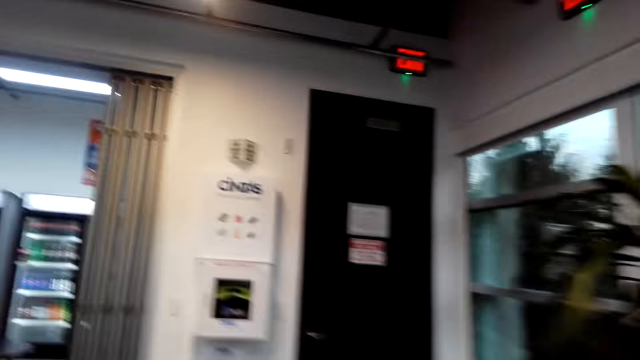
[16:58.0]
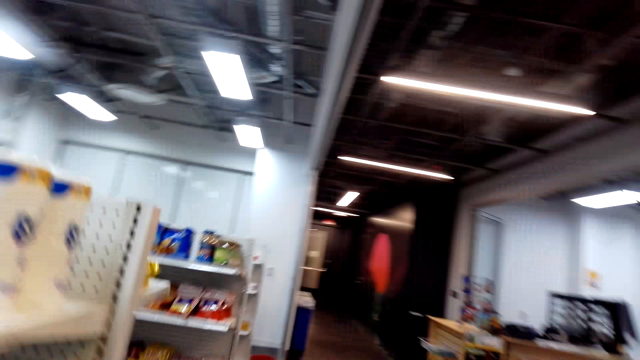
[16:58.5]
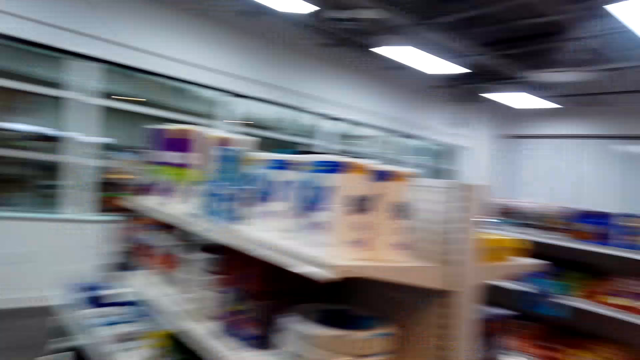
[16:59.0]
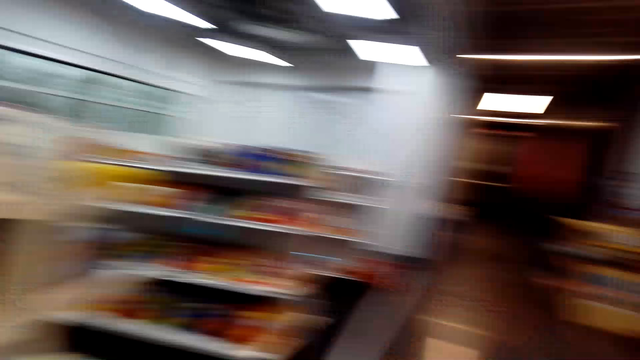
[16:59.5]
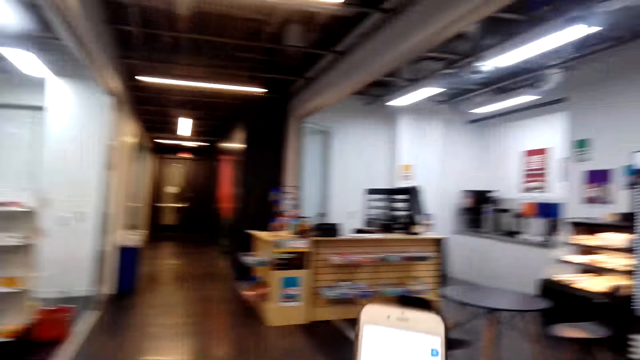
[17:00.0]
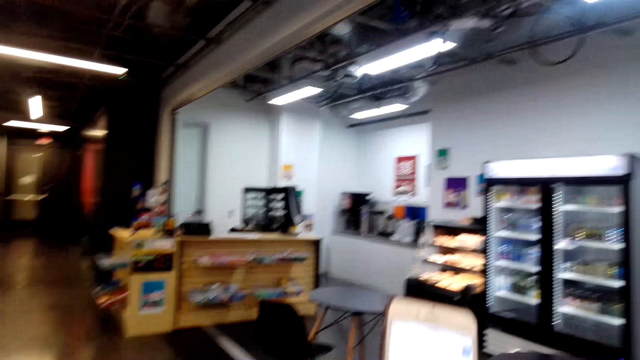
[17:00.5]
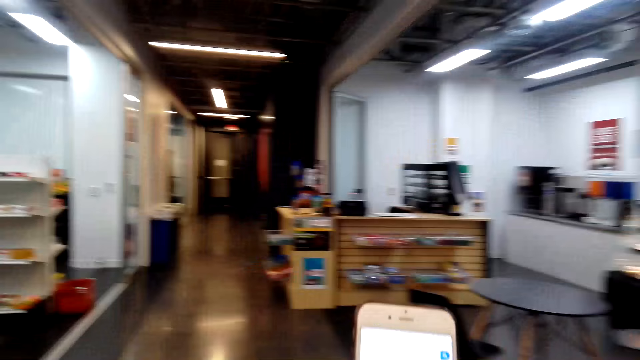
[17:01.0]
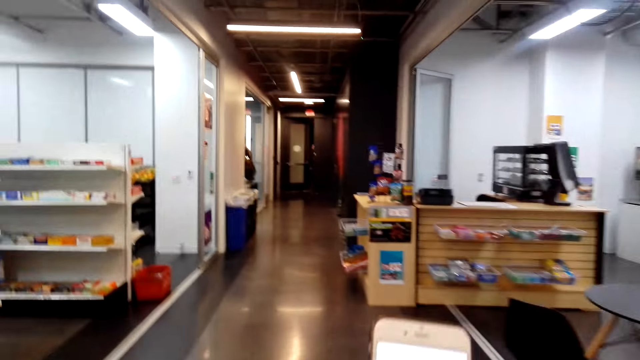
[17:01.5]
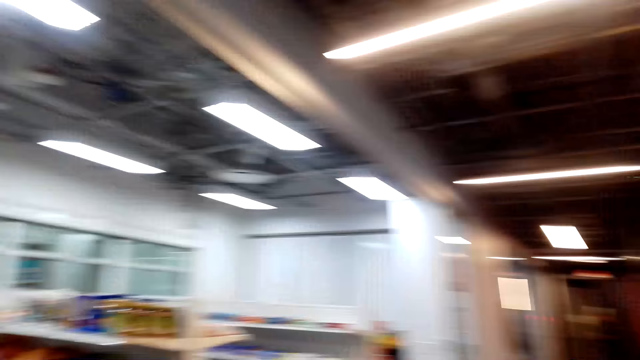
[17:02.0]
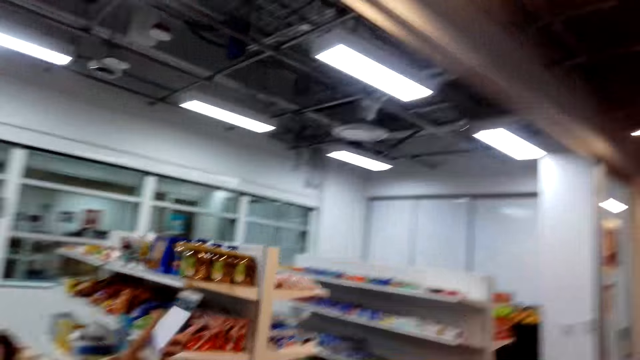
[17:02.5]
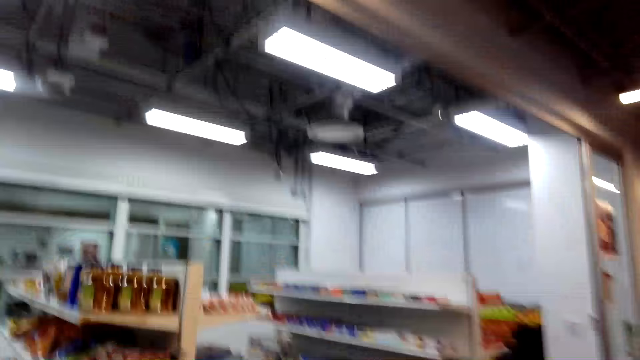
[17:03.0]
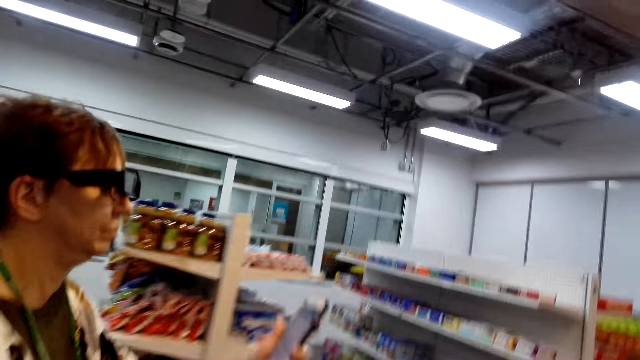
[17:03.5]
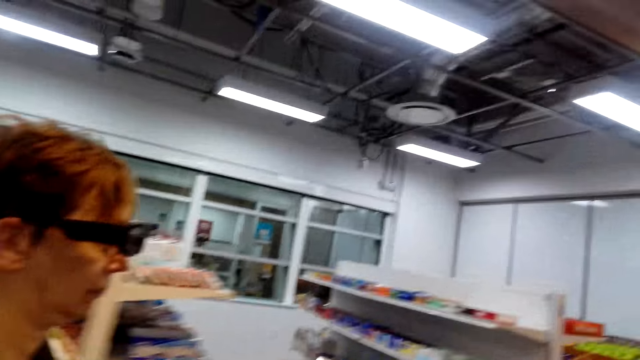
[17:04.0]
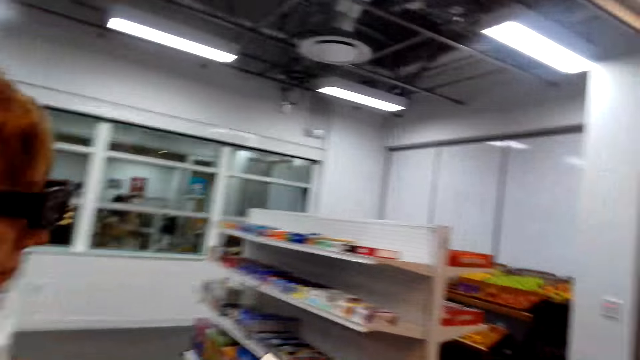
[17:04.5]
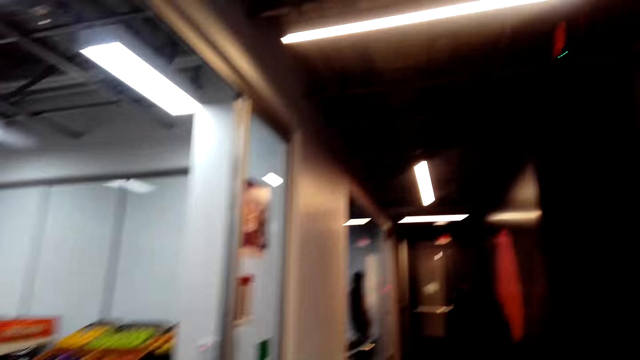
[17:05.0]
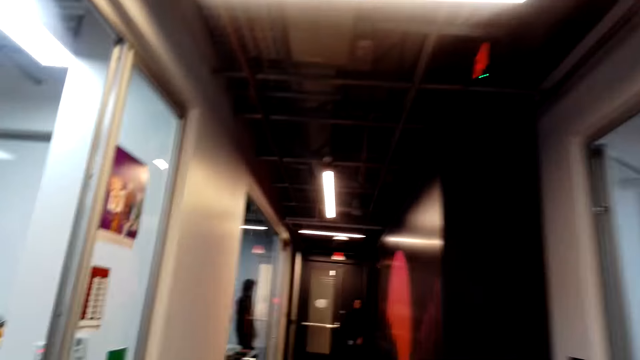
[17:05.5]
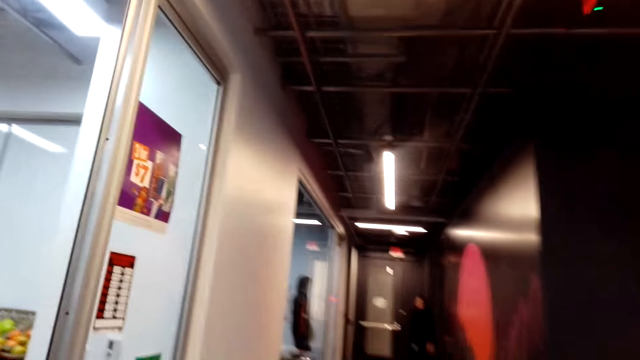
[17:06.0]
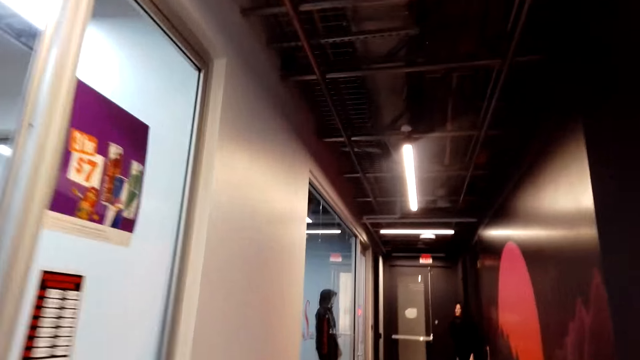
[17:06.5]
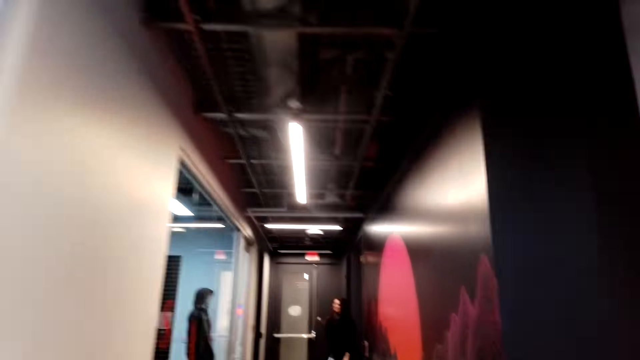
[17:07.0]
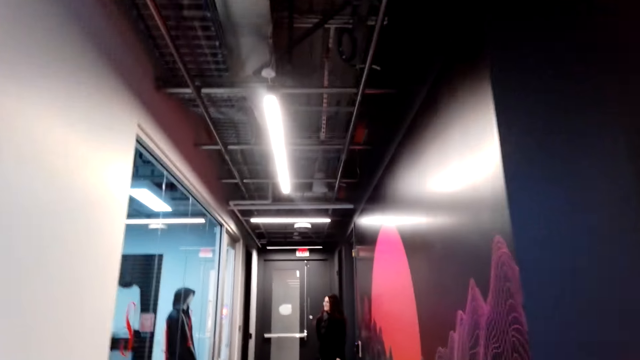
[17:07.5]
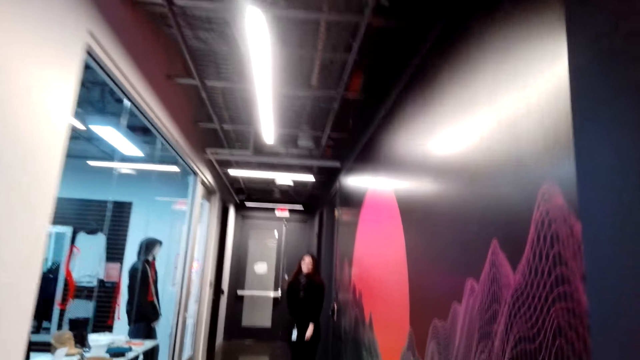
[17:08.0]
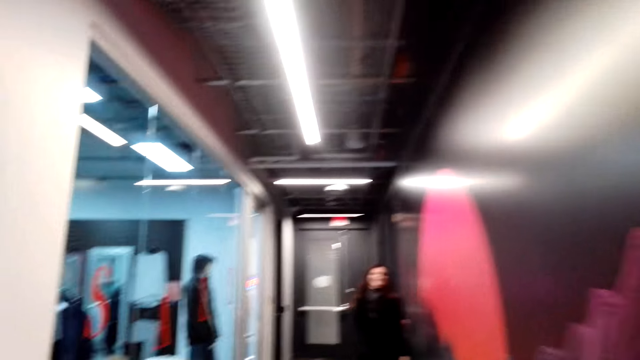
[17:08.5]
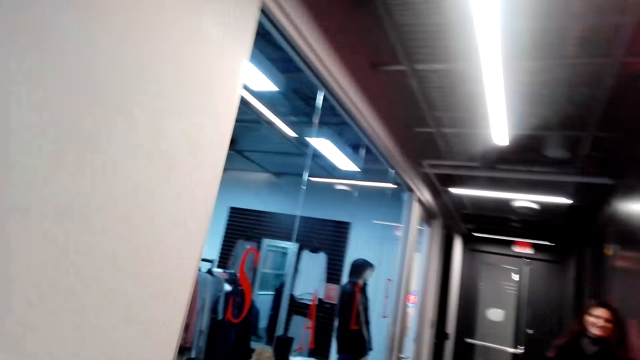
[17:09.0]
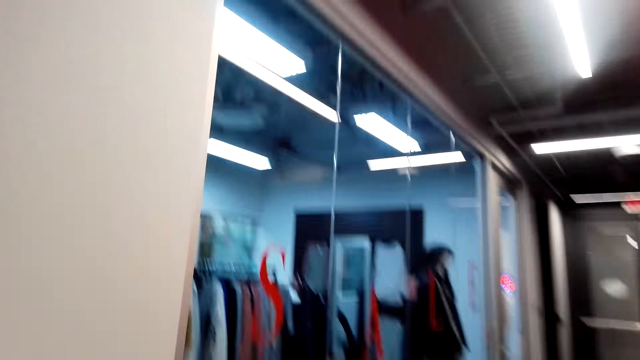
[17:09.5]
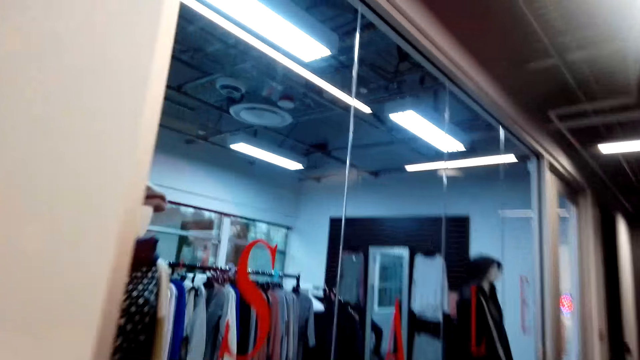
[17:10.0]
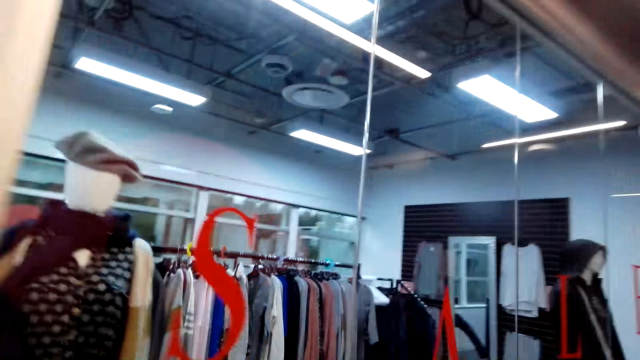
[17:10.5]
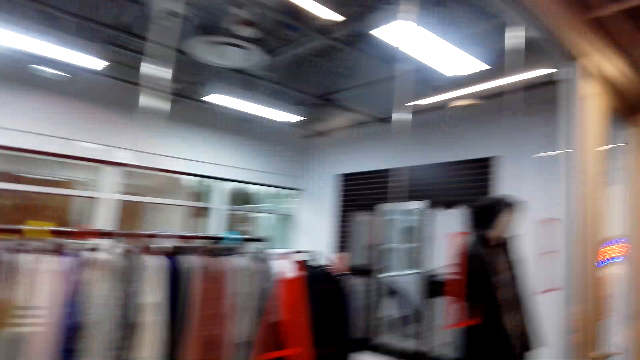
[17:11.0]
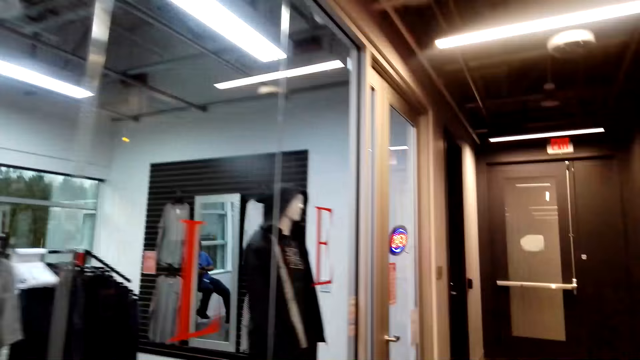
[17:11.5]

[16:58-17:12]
The camera wearer walks in the supermarket. A person operates the cellphone and walks in the supermarket. Another person stands in the supermarket.

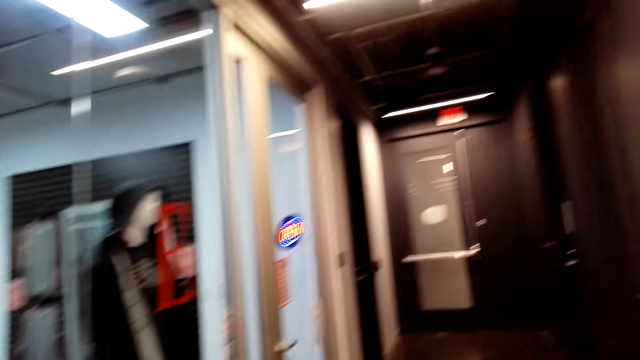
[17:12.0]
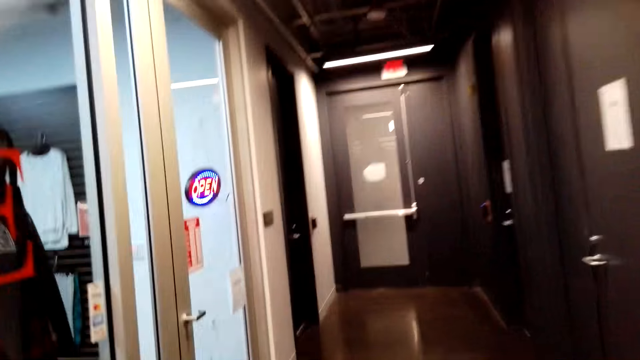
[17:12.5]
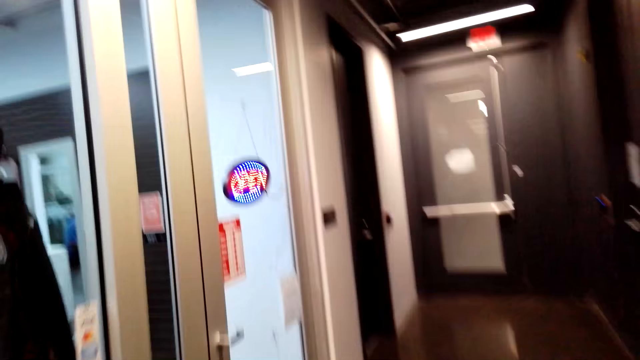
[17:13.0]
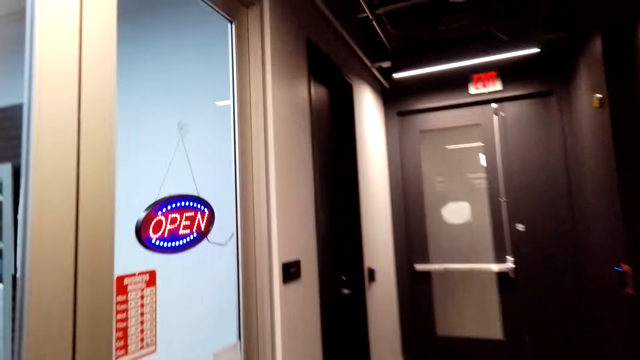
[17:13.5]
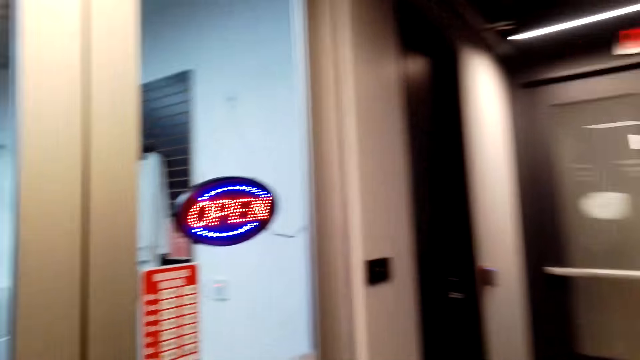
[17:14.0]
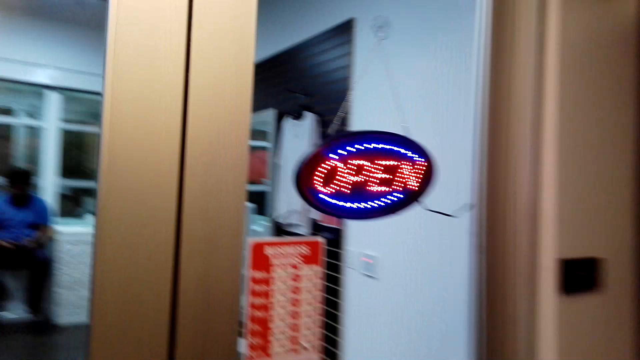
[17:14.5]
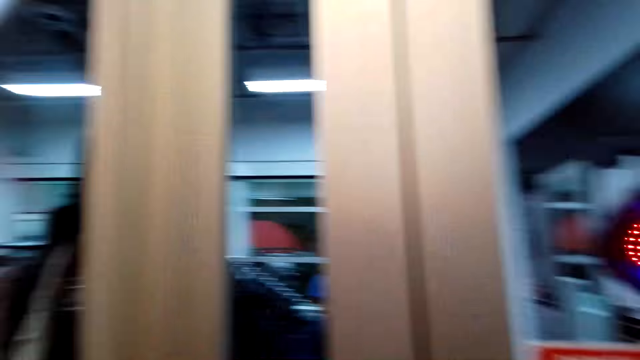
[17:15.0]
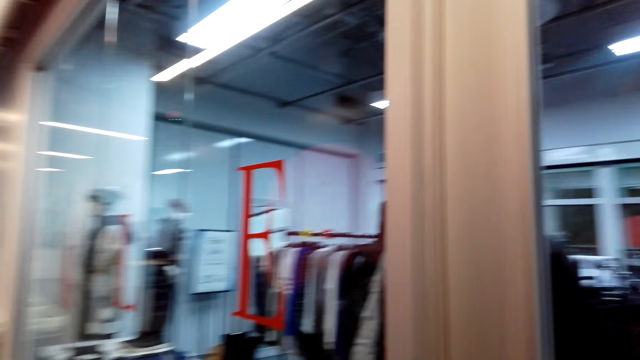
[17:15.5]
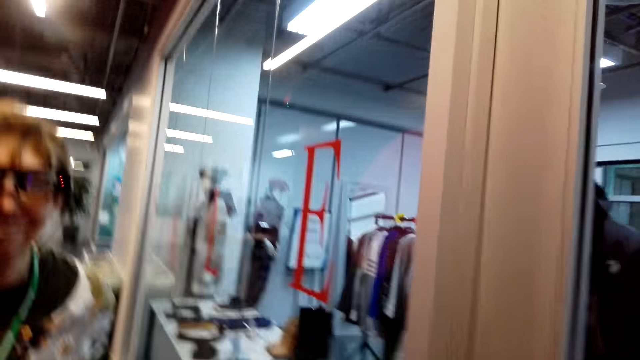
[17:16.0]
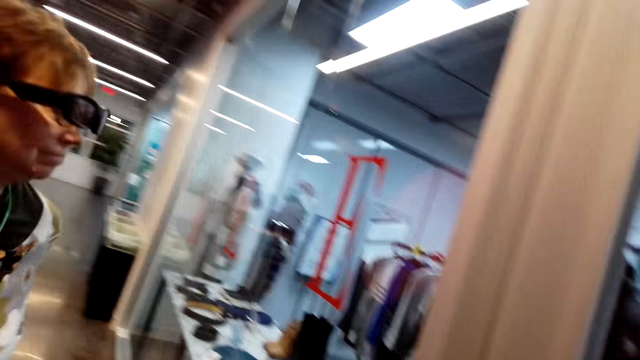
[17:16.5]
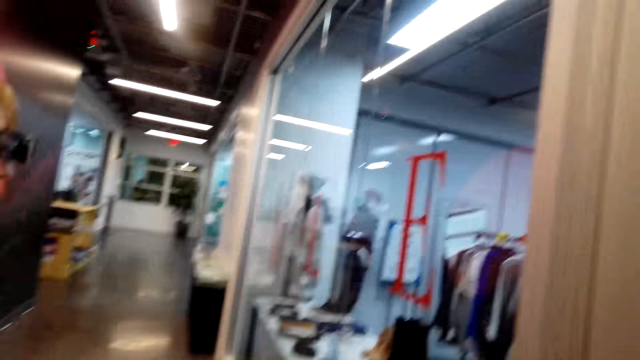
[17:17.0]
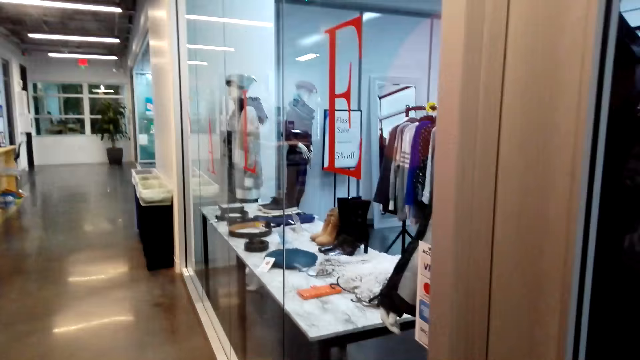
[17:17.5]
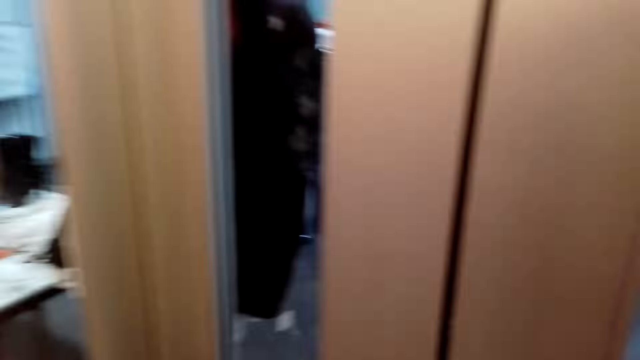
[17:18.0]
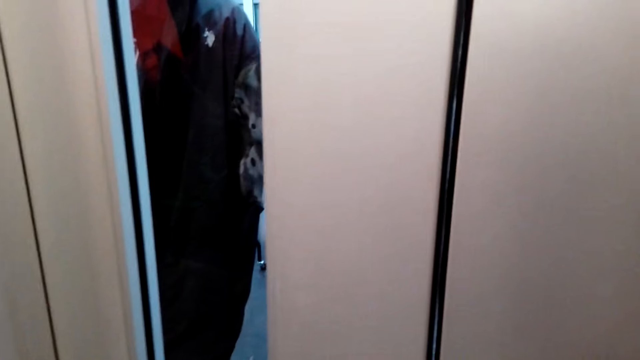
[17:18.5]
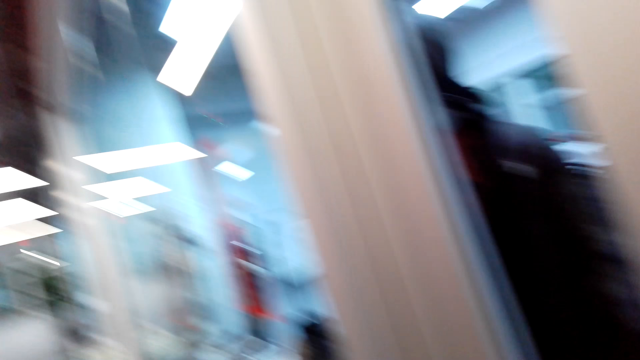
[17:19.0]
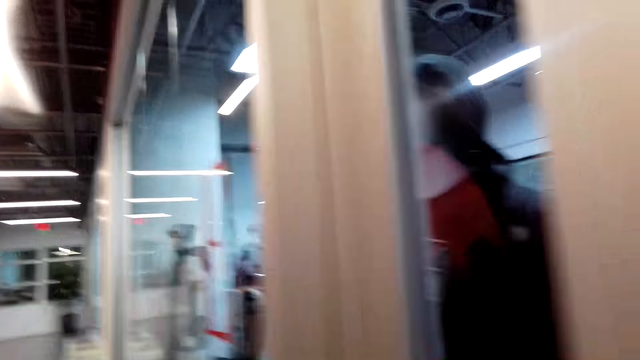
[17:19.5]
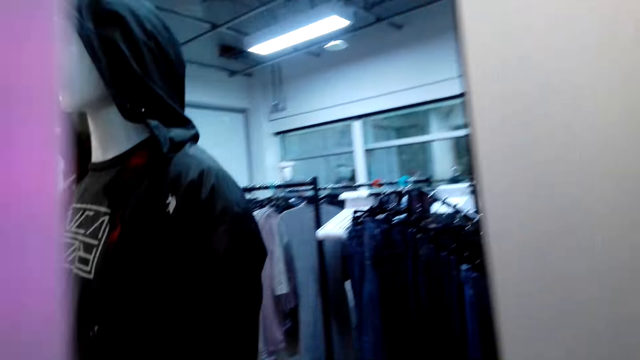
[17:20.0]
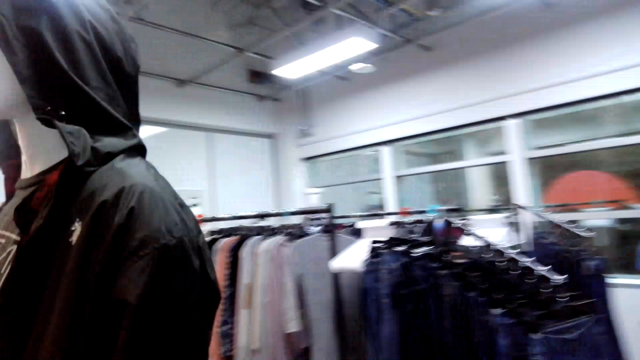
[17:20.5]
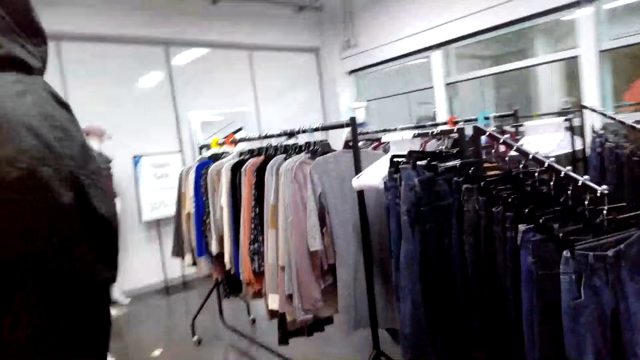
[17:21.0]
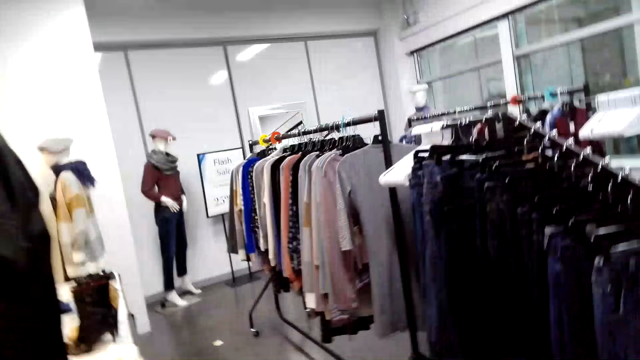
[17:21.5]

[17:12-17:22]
The camera wearer opens the door.
